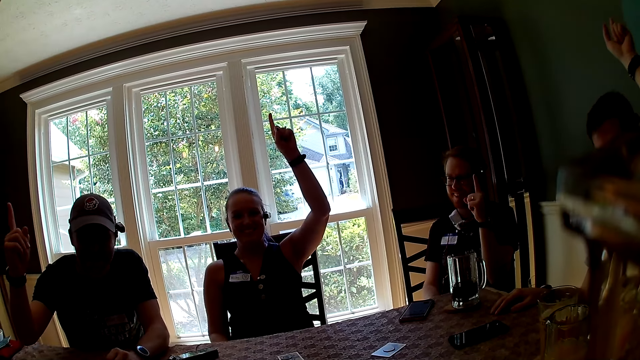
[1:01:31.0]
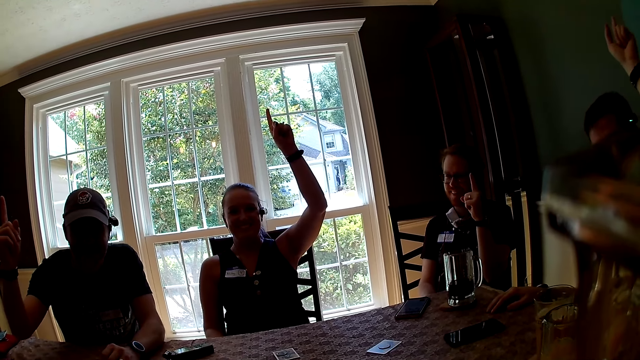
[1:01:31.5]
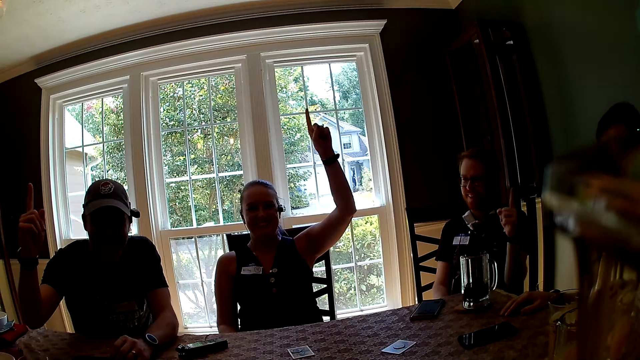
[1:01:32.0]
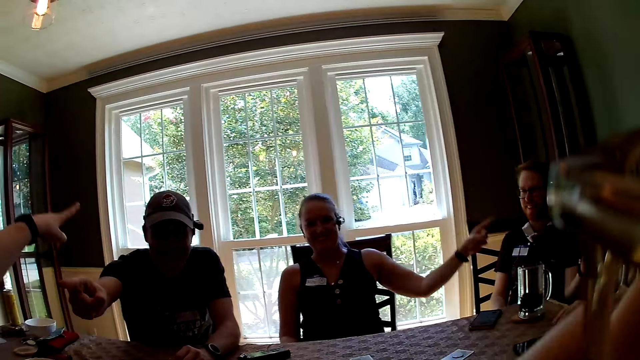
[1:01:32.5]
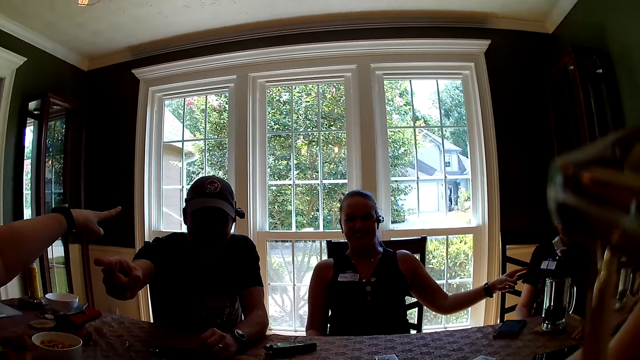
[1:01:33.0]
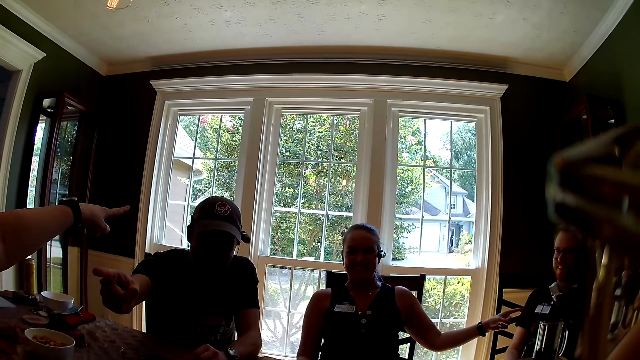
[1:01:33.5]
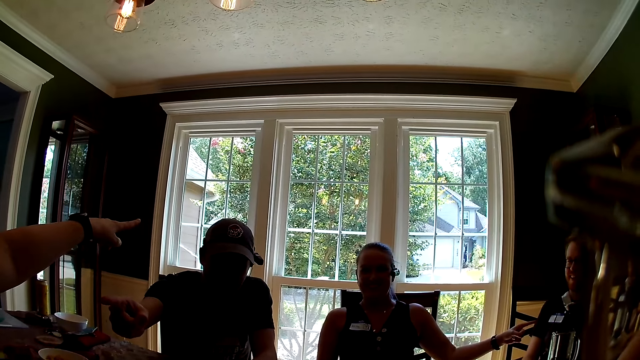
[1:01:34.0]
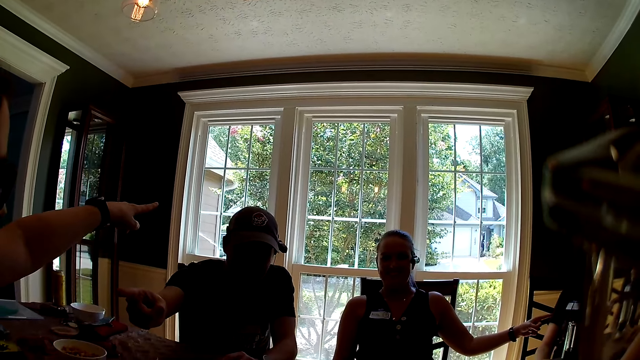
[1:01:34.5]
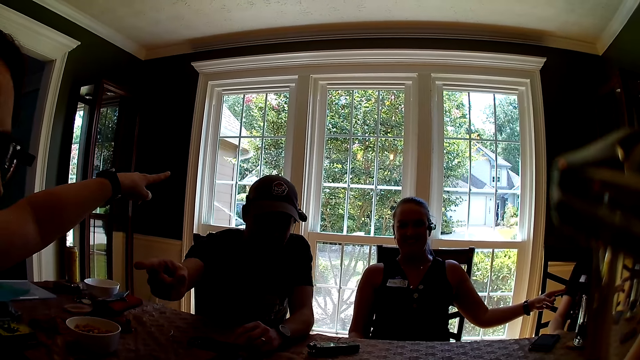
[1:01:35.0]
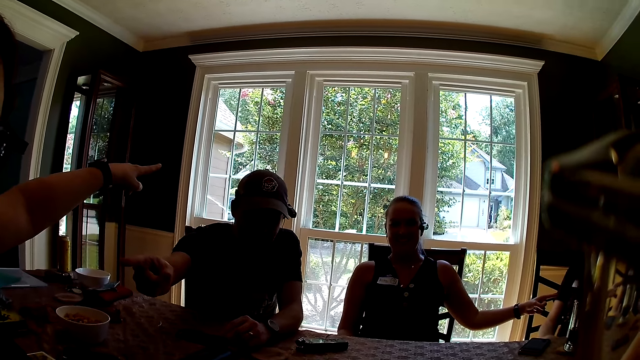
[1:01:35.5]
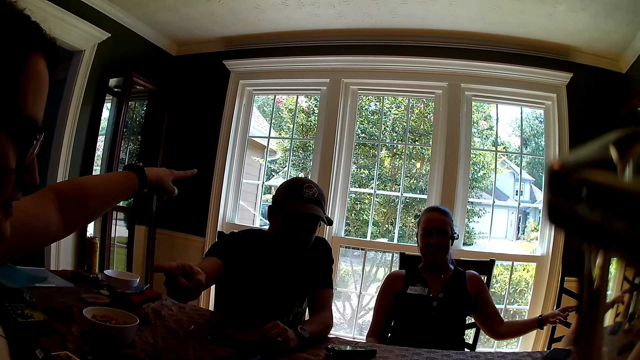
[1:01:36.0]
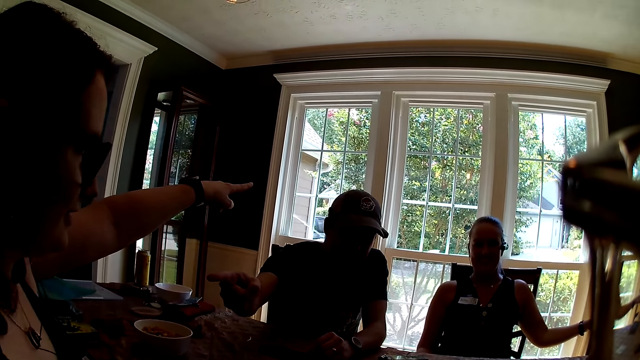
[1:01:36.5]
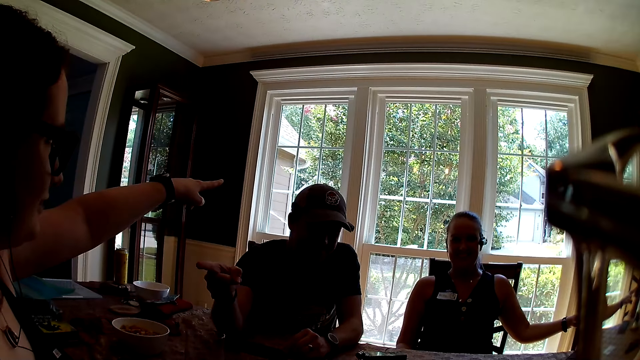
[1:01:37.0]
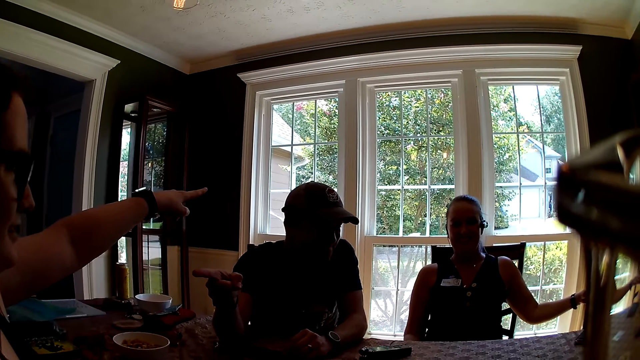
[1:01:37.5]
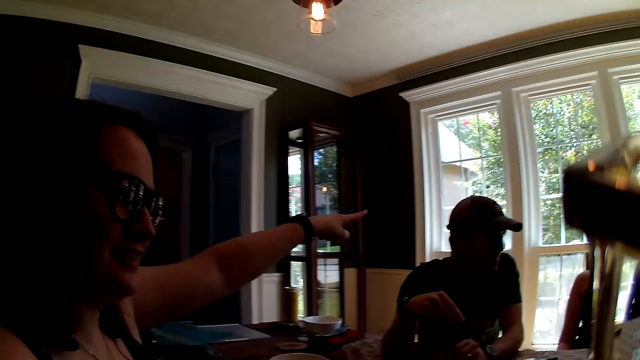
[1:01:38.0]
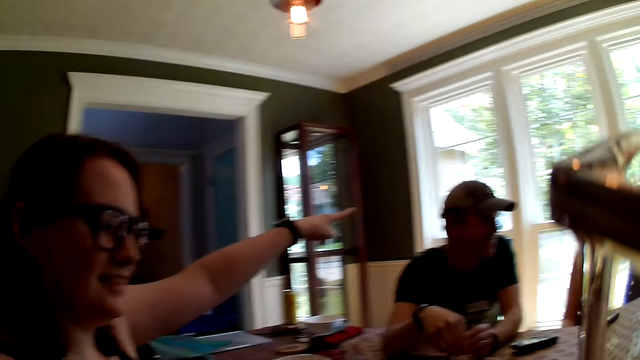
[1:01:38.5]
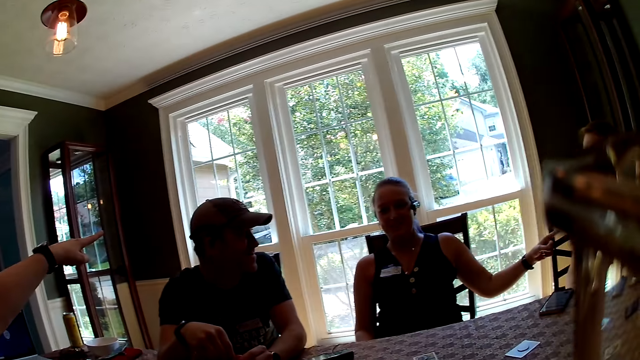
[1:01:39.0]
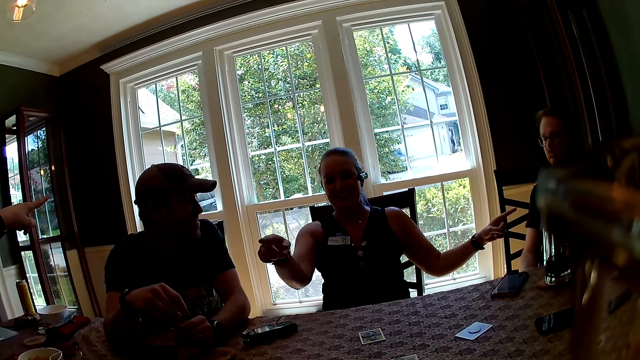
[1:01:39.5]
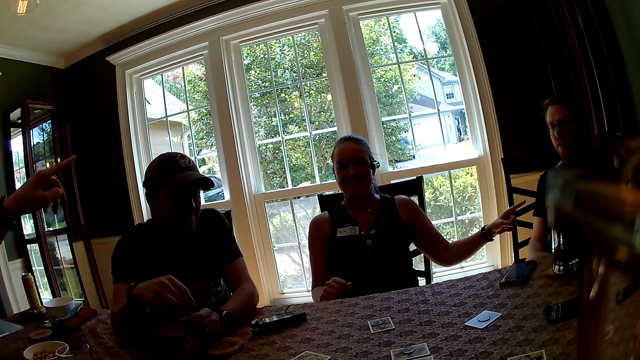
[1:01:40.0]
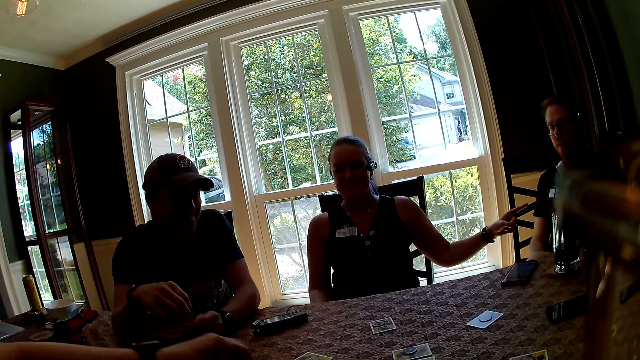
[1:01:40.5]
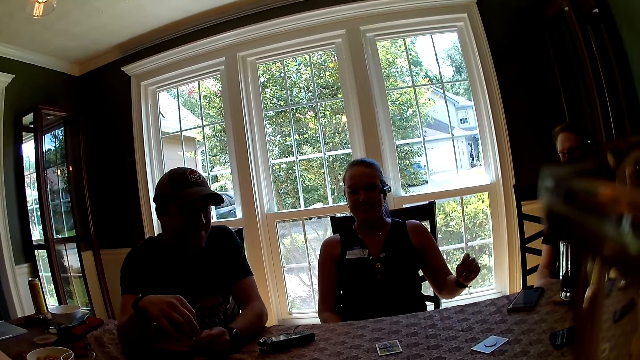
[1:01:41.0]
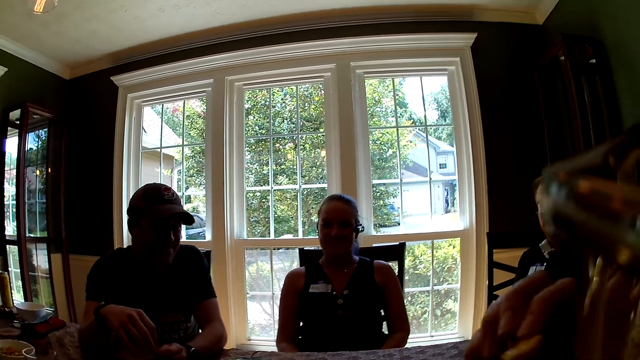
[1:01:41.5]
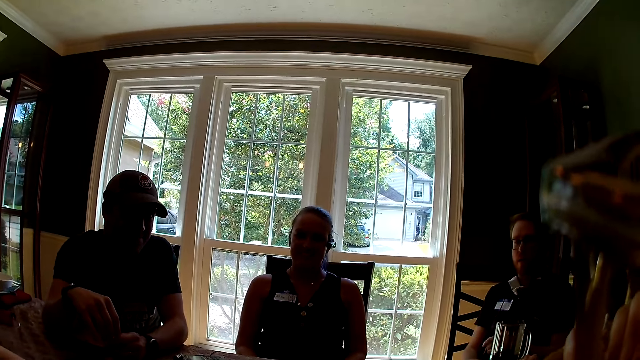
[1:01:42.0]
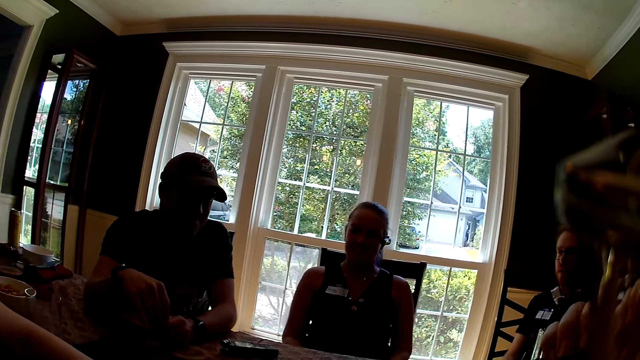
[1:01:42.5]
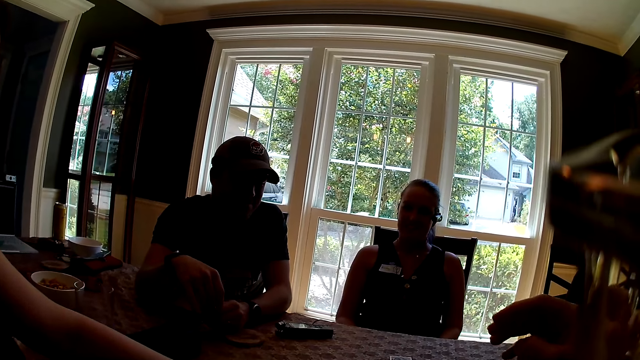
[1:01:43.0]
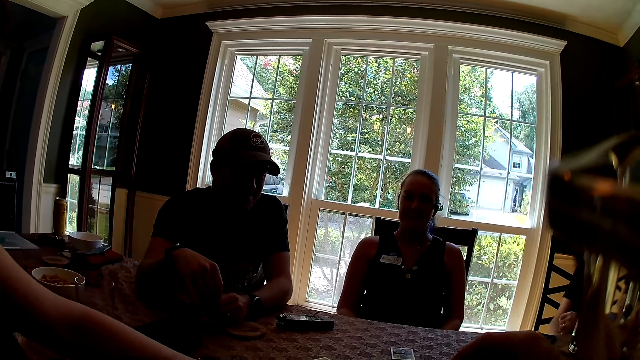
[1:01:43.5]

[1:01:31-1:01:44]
A man lifts up his hand. A woman points to the man with her left hand. Another woman points to another man with her left hand. The first man points to the first woman with his right hand. The camera wearer looks around a room. A lady interacts with the first man. The camera wearer eats a snack in her right hand. She interacts with the lady.

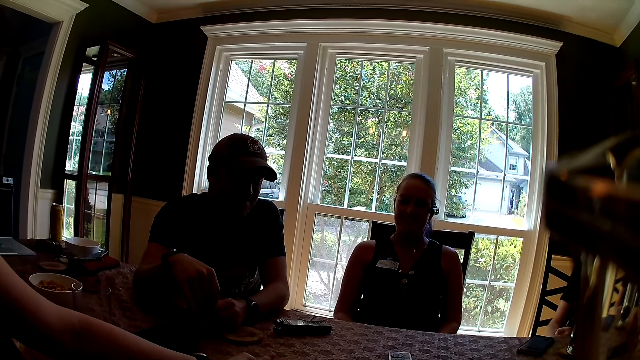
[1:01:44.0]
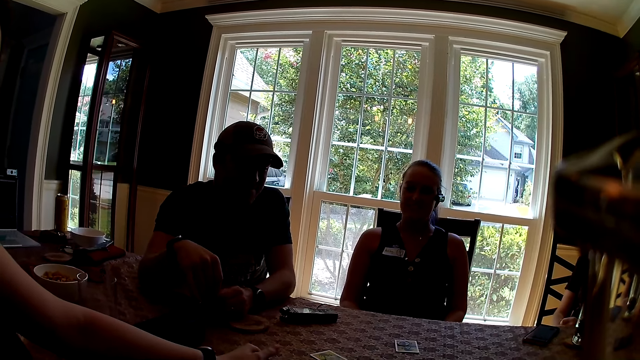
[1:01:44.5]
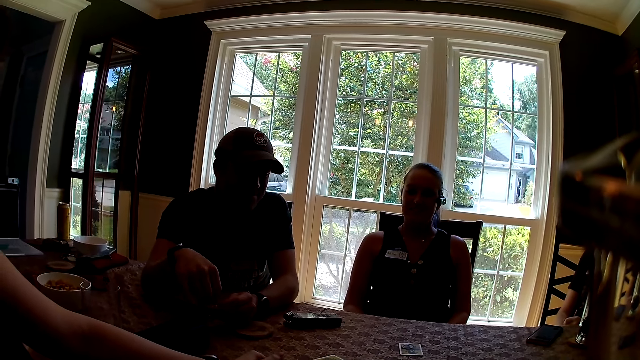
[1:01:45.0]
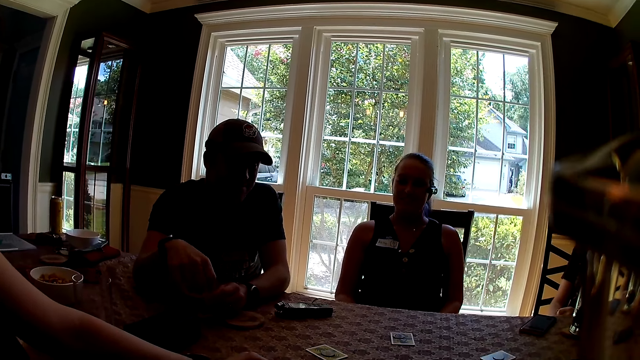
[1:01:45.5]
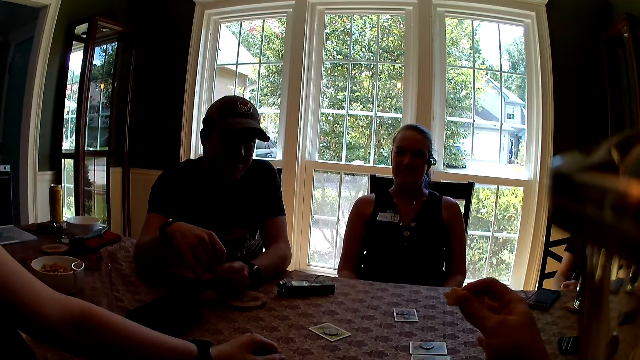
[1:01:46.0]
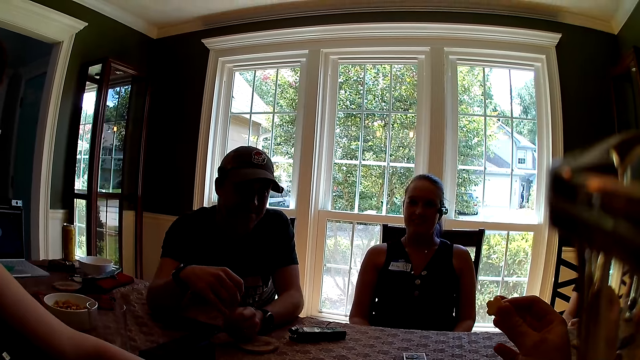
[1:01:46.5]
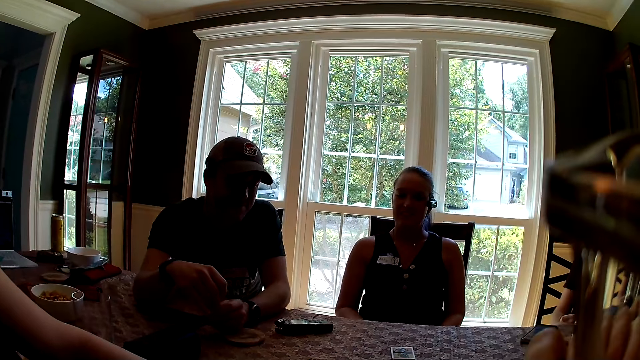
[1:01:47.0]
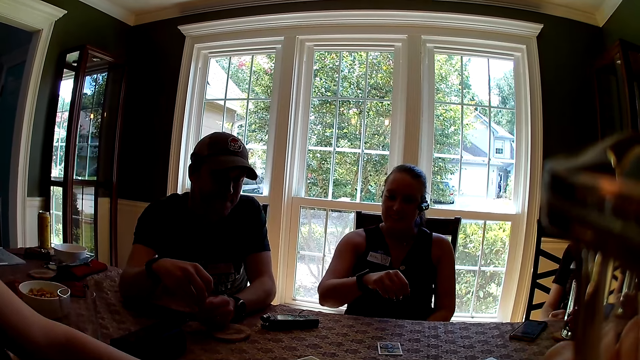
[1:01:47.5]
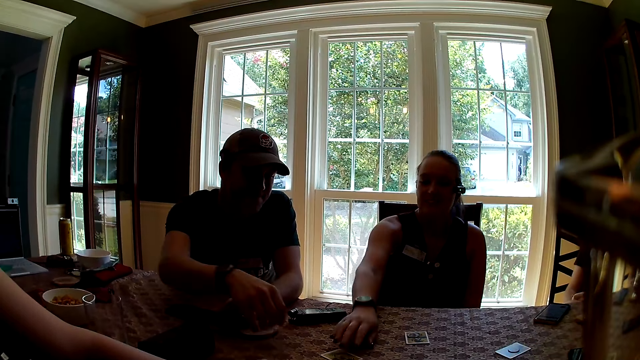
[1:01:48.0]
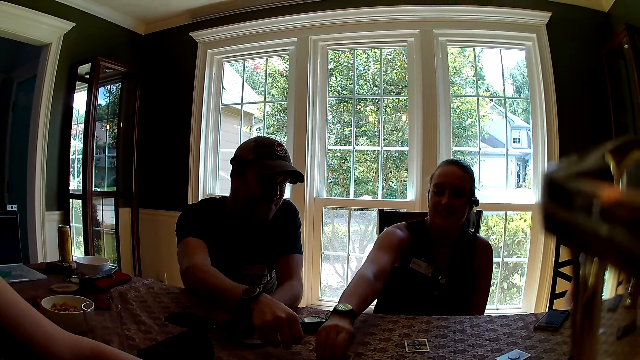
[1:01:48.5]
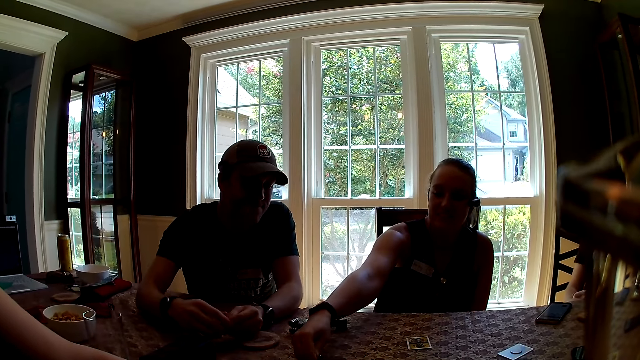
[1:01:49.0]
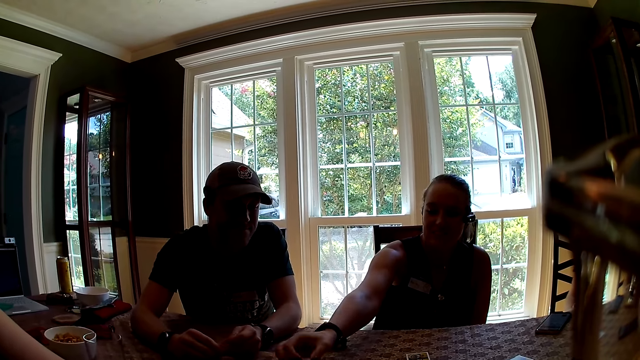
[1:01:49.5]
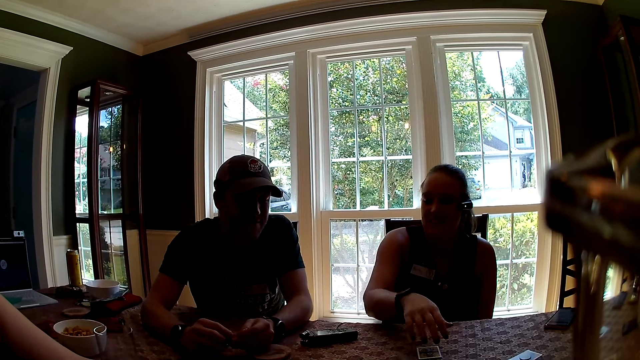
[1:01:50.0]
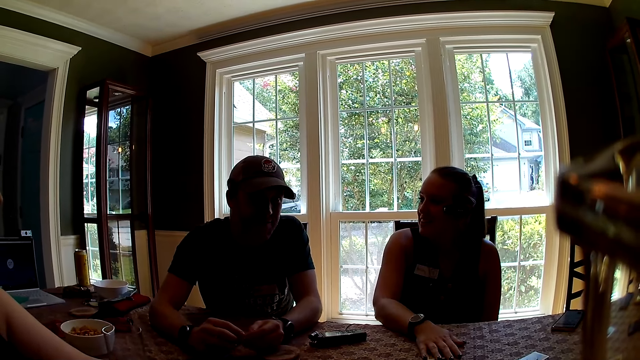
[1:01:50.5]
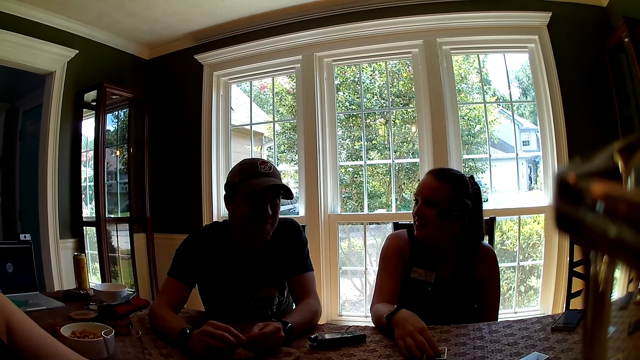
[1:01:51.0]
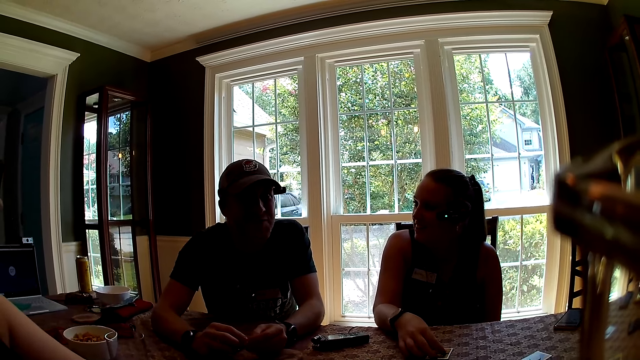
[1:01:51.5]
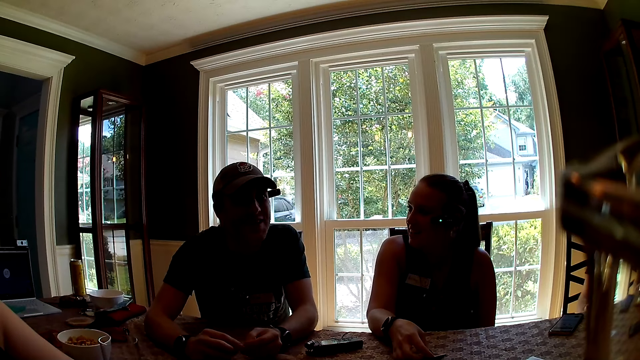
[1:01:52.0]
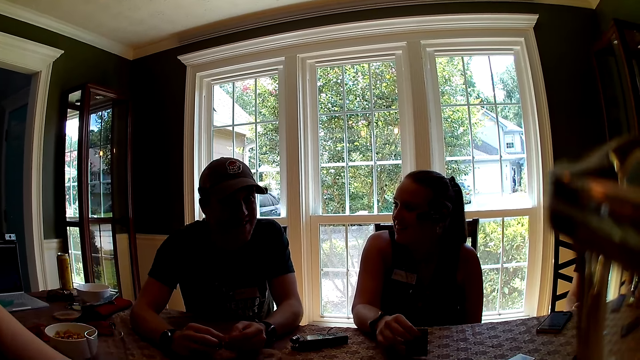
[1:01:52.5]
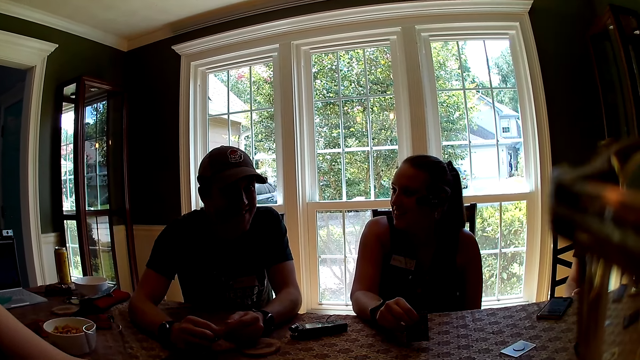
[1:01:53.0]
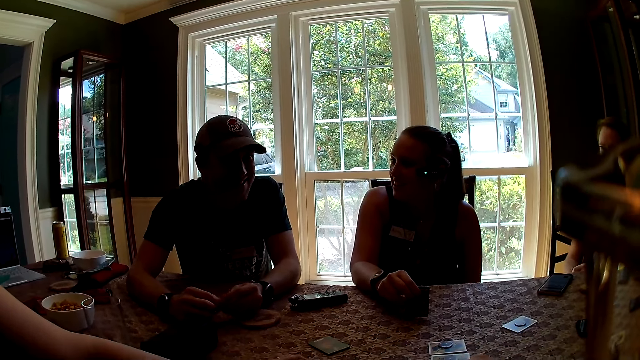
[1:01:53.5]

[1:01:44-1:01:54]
The camera wearer looks around a room. They eat bites. A woman touches a card with her right hand. A man touches the card with his right hand. A lady moves cards on a table. The woman lifts the card with her right hand. The woman touches the card on the table with her right hand. A man interacts with the camera wearer. The woman picks up the card with her right hand.
